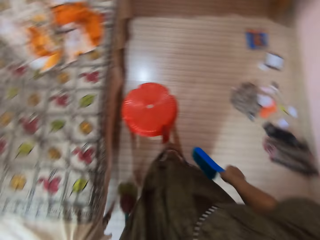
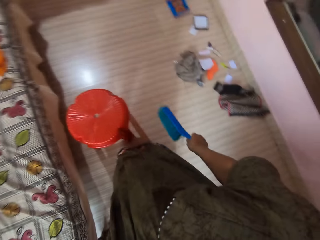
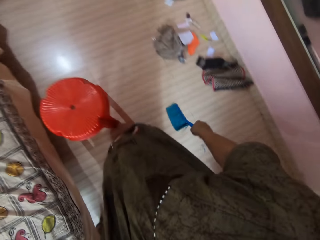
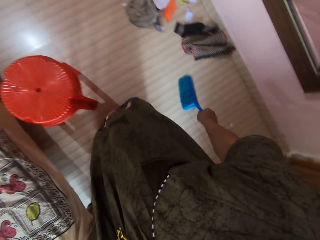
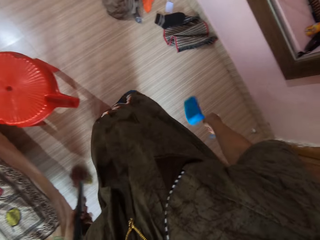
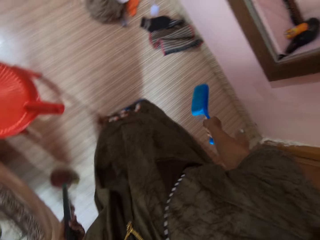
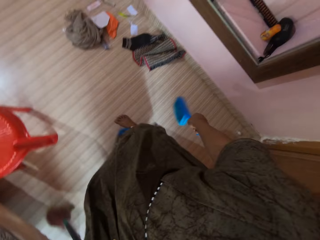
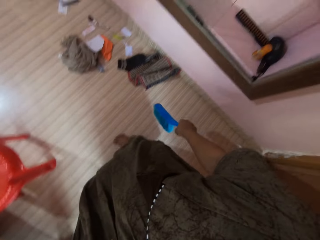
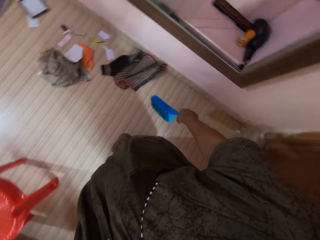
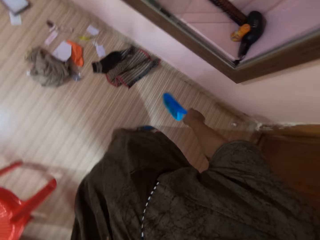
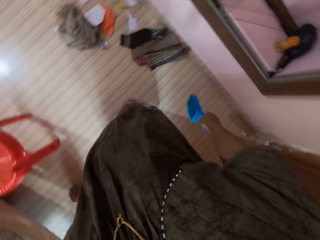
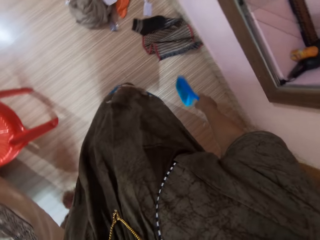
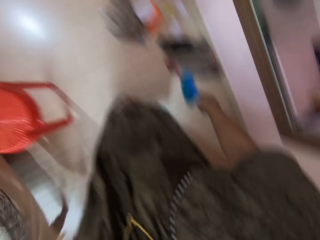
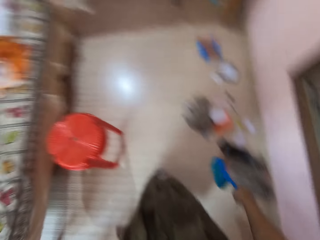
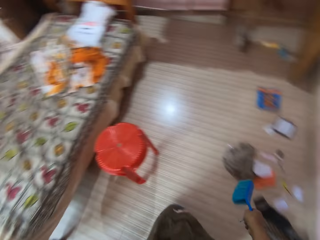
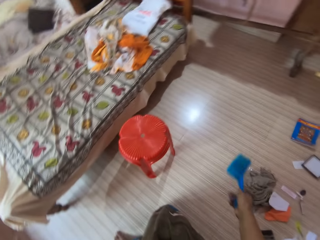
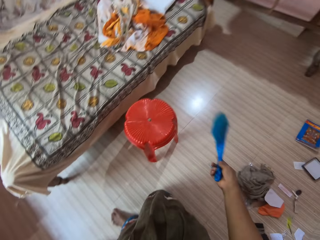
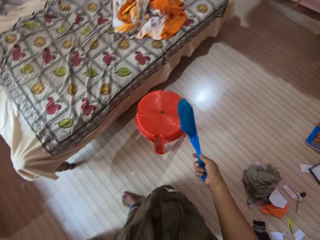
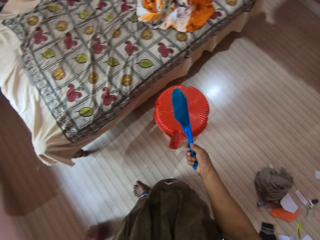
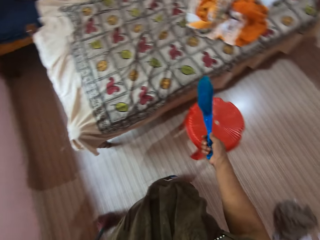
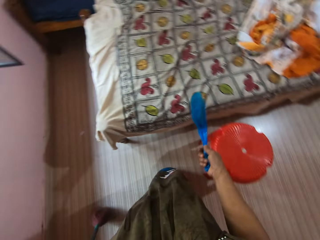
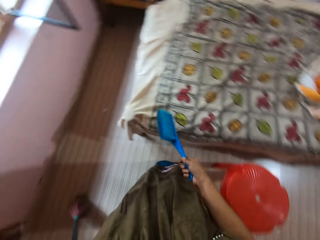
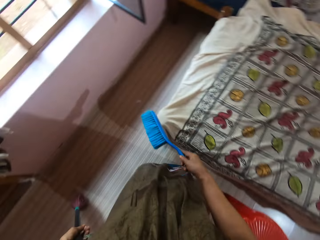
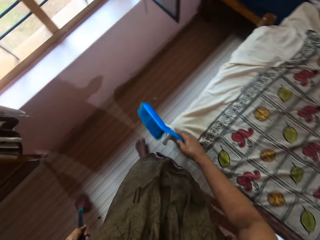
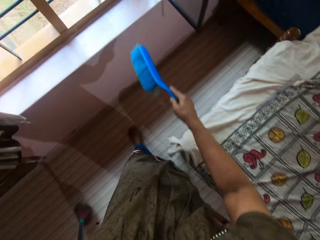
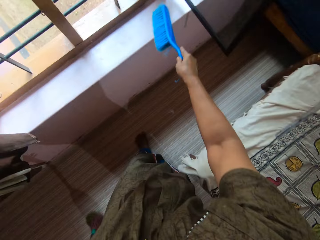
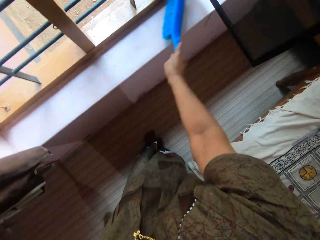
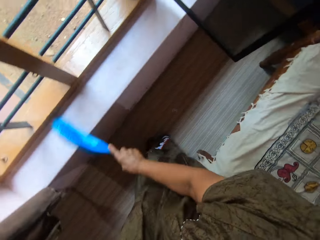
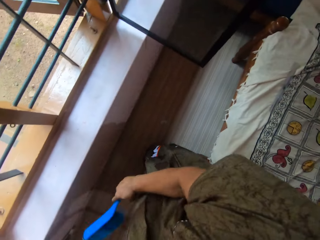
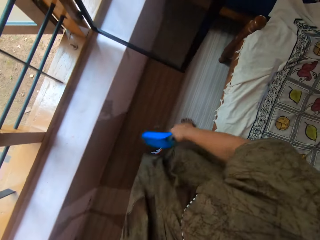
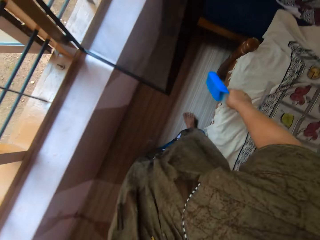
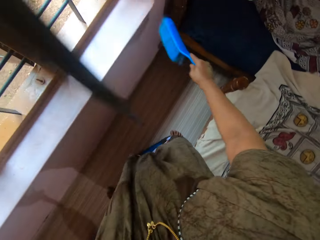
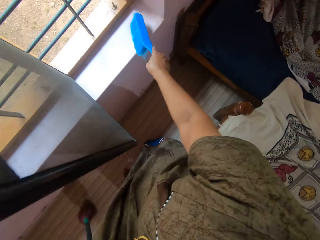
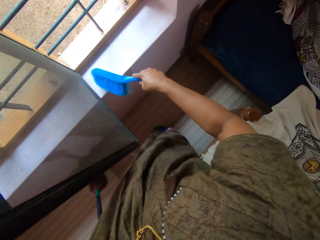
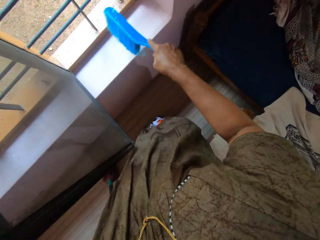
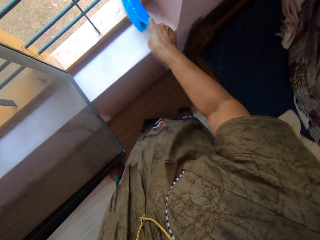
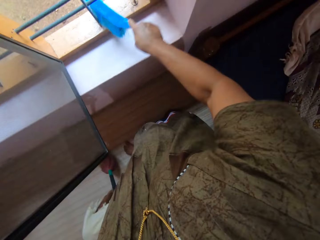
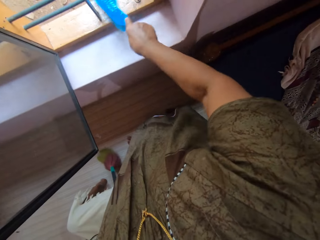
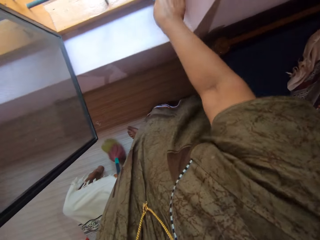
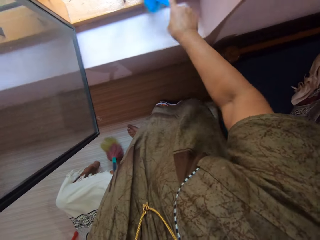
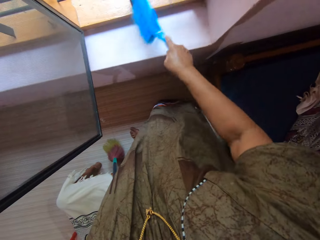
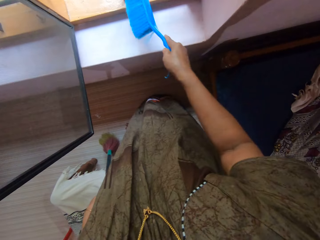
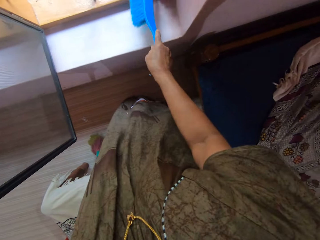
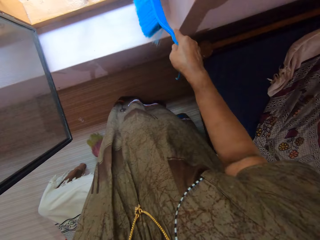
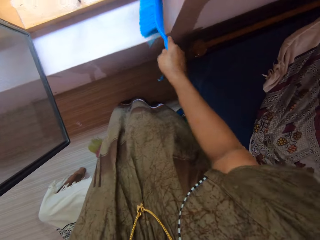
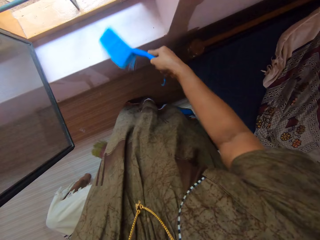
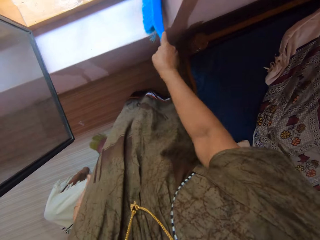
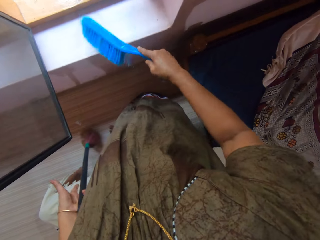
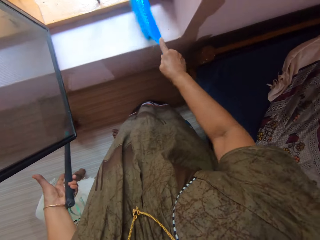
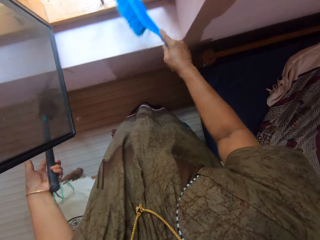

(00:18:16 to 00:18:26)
The camera wearer converses. They clean the window with the brush again.

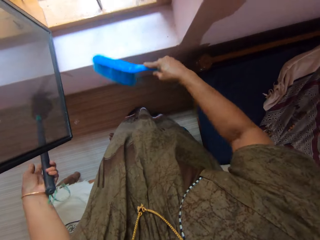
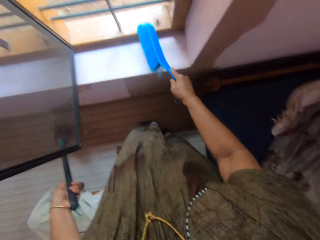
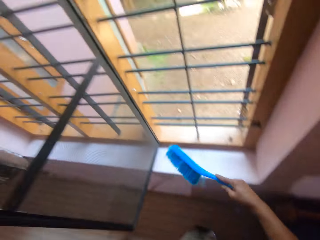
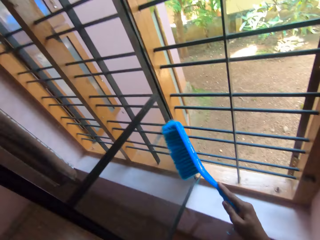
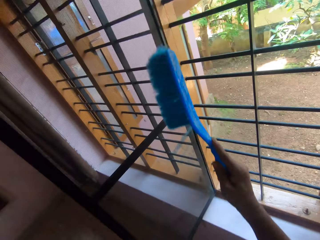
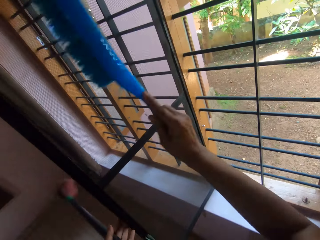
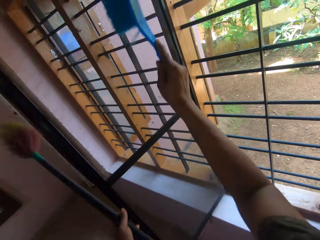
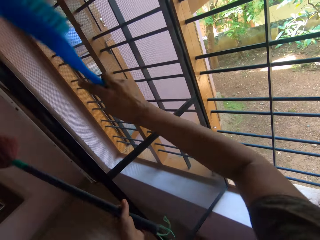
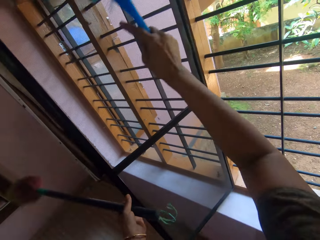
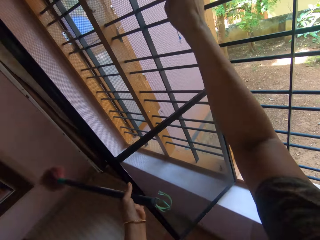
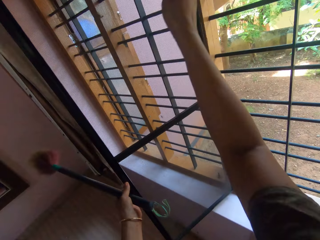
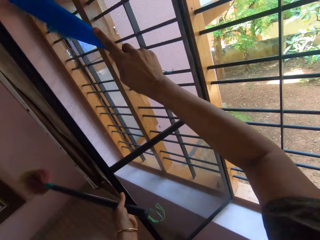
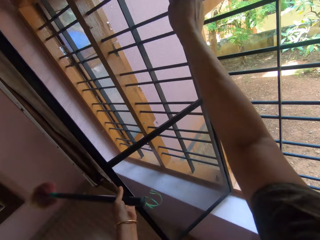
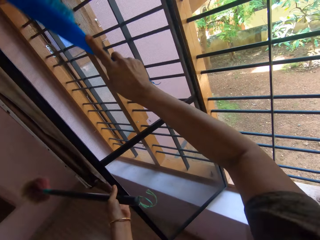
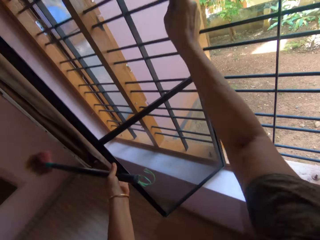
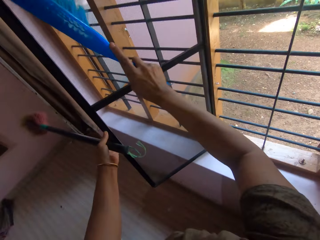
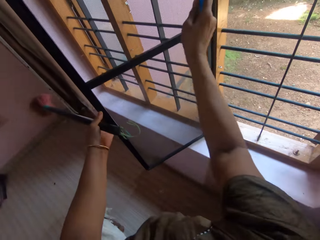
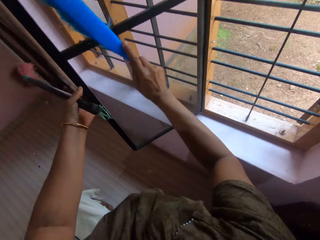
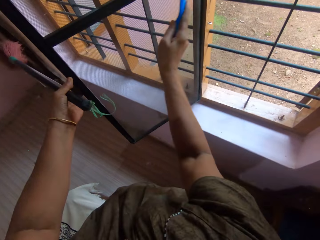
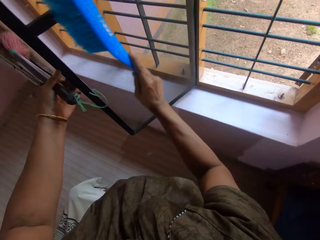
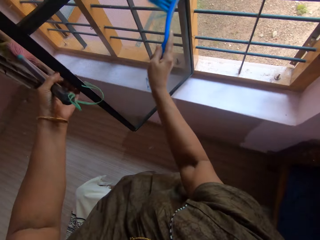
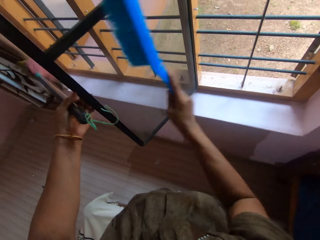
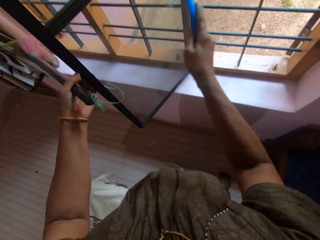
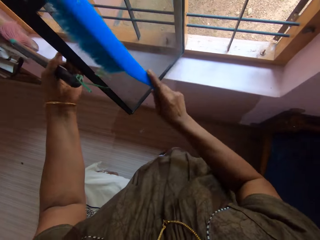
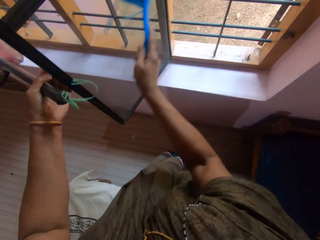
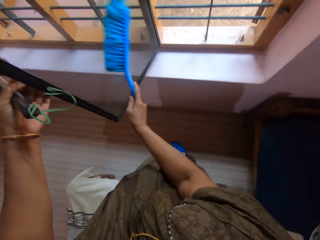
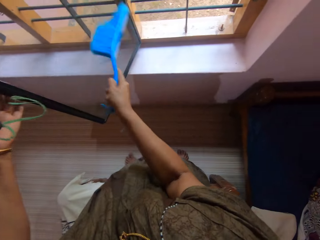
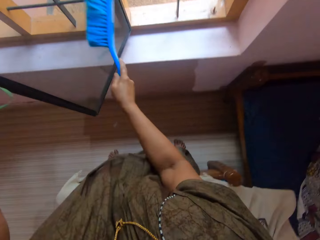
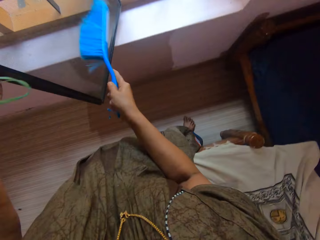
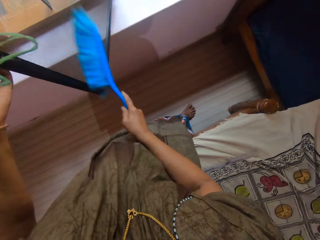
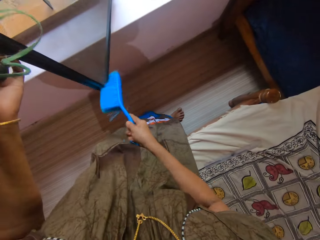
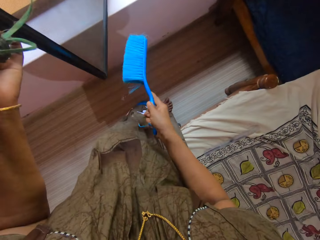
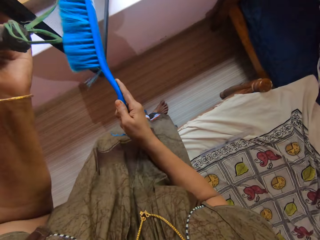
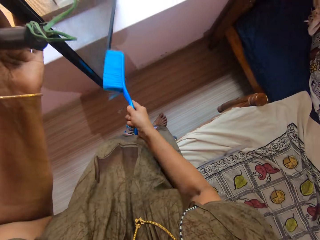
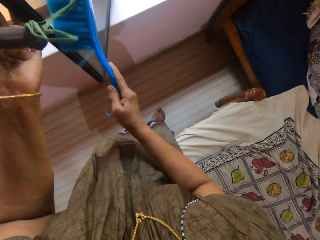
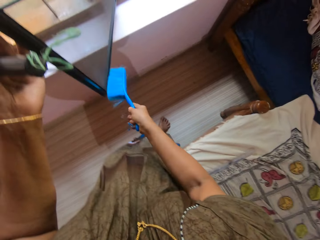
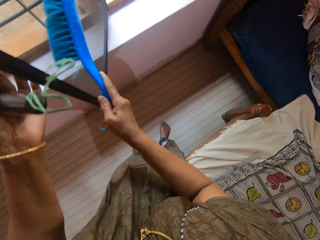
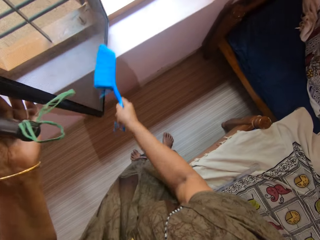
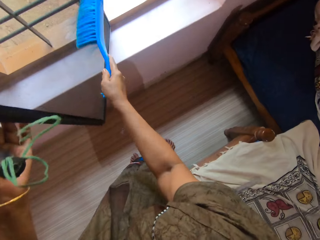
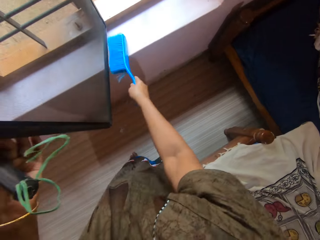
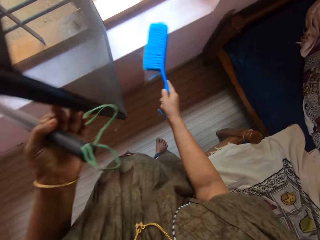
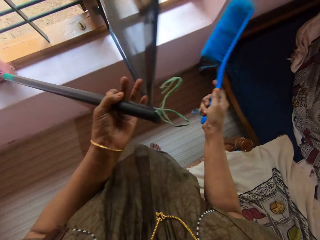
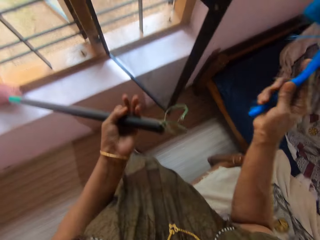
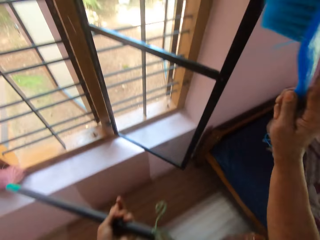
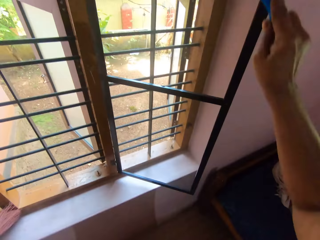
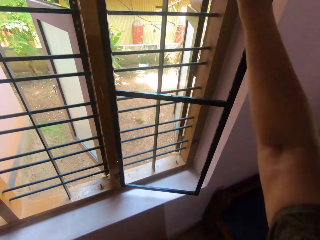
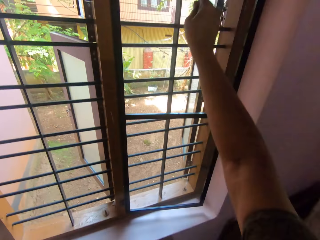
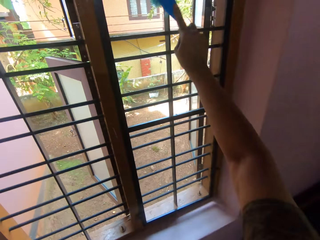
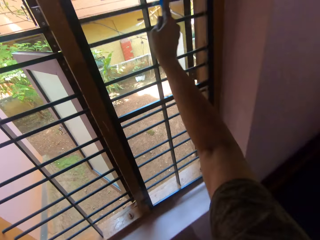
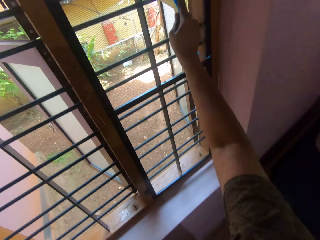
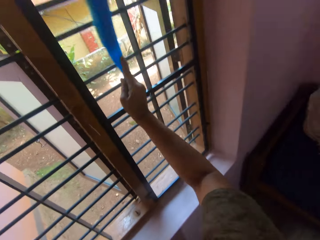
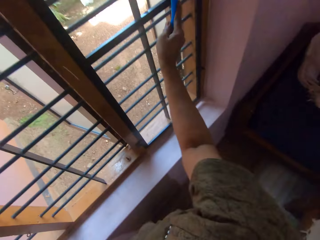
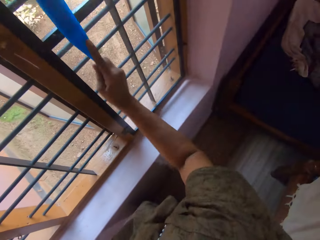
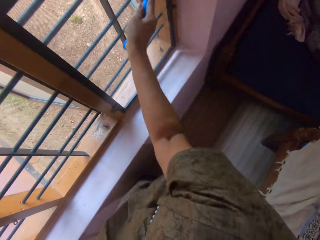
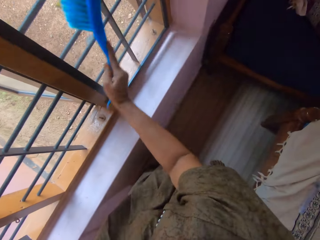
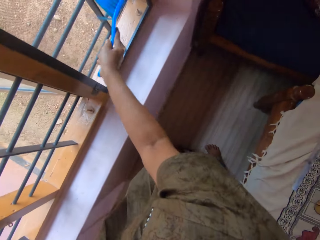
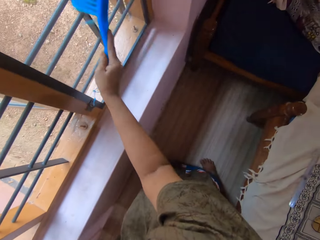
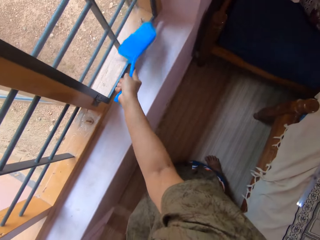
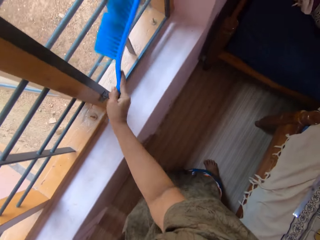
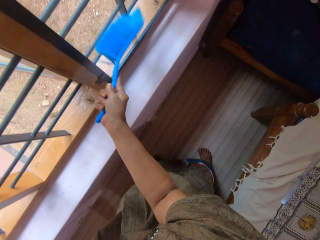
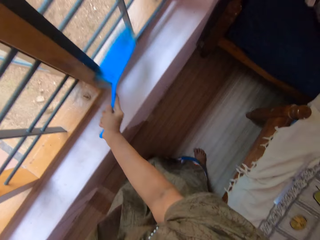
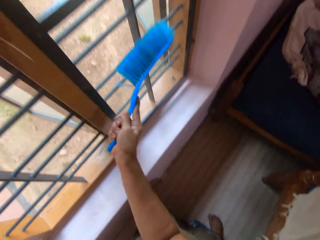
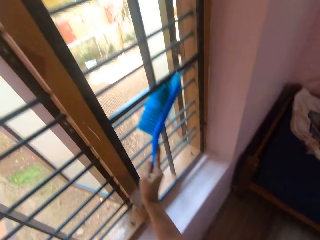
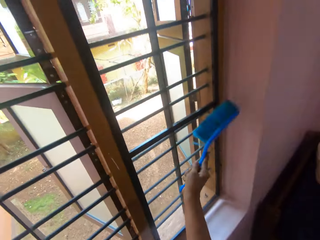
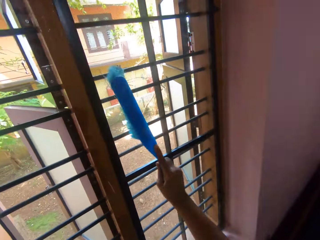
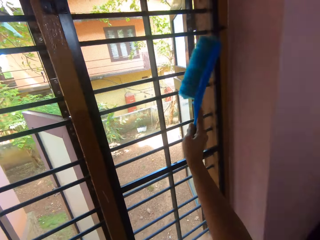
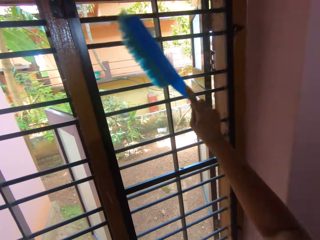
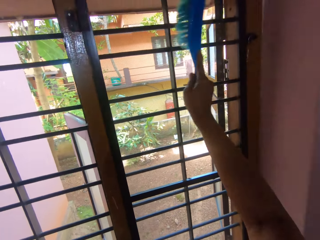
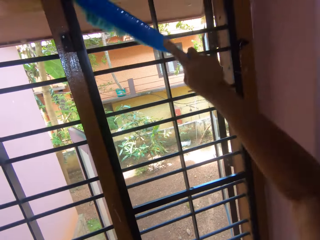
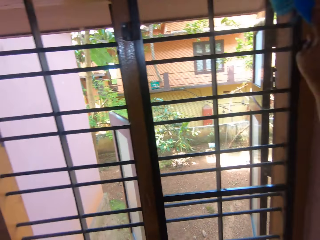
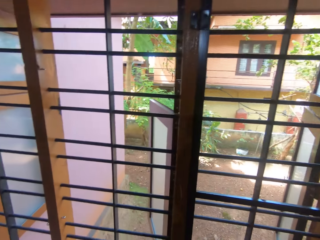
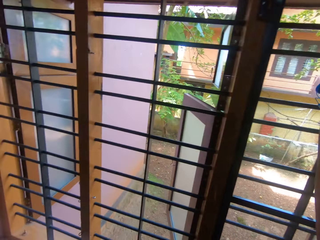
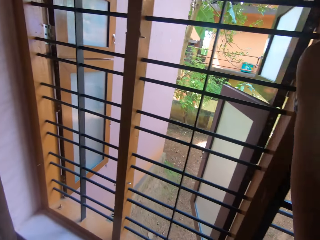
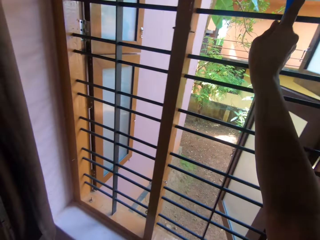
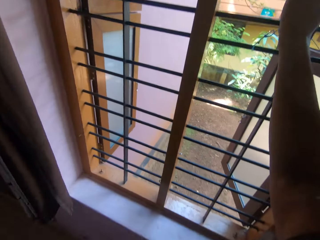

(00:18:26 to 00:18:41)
The camera wearer touches the glass. They clean the glass with the brush. They close the window. They clean the glass with the brush.
